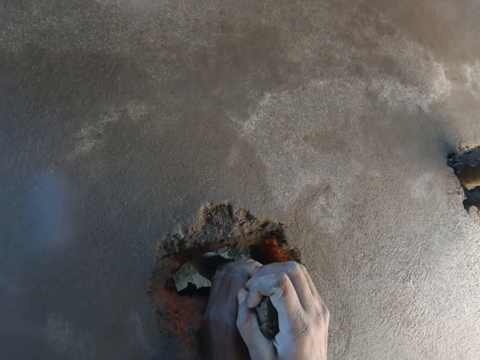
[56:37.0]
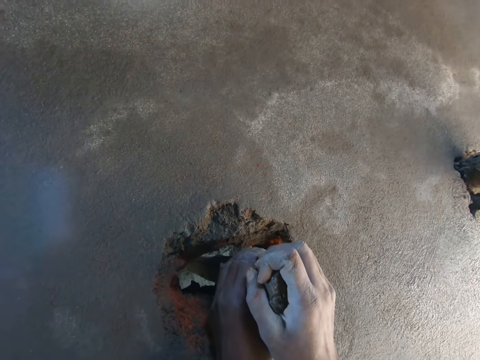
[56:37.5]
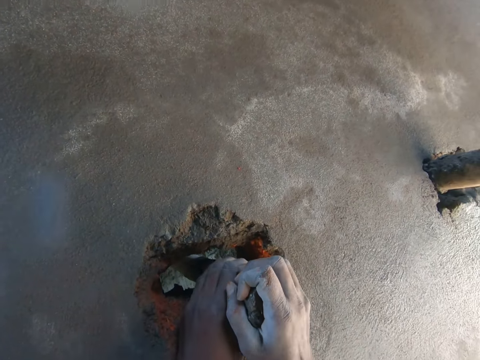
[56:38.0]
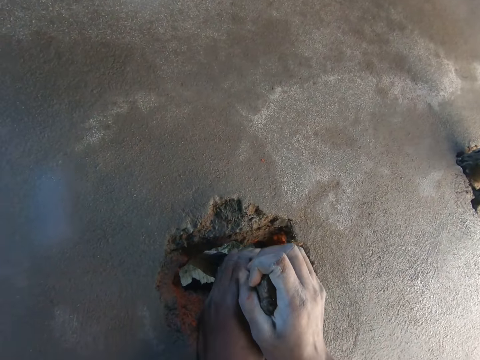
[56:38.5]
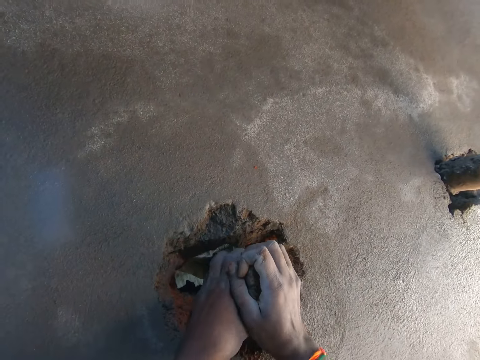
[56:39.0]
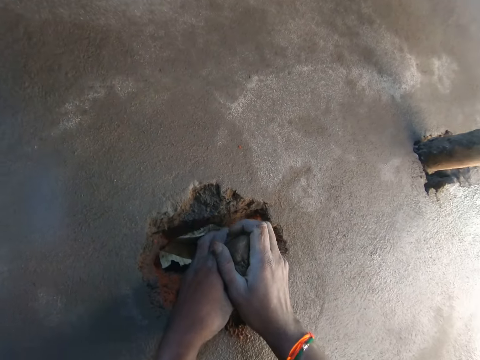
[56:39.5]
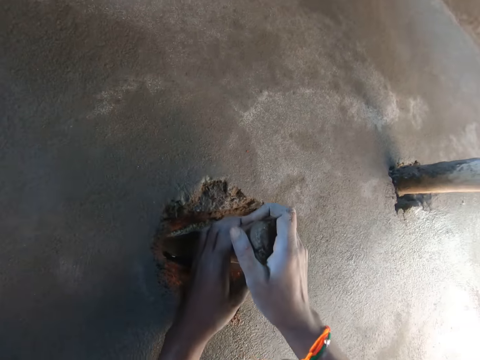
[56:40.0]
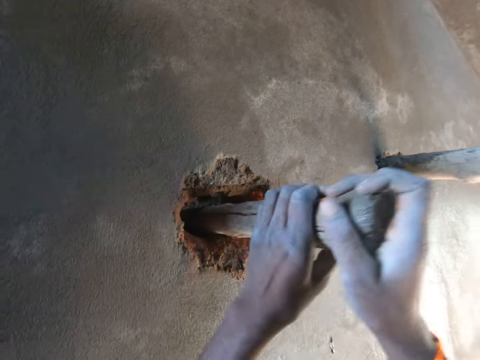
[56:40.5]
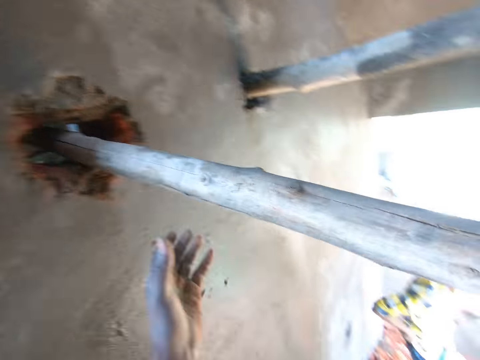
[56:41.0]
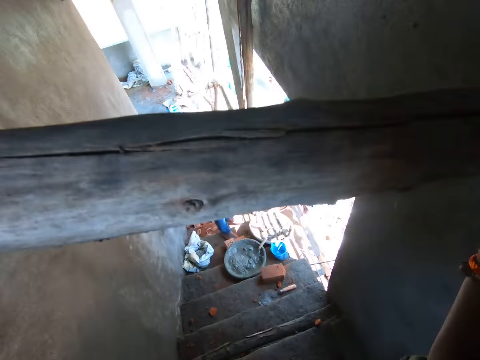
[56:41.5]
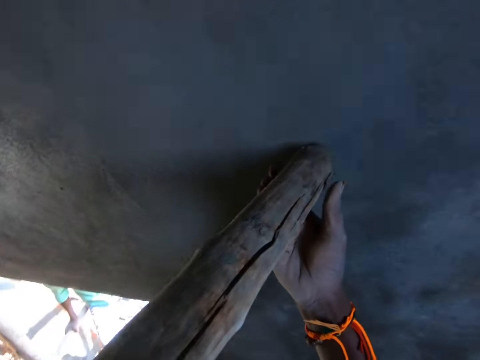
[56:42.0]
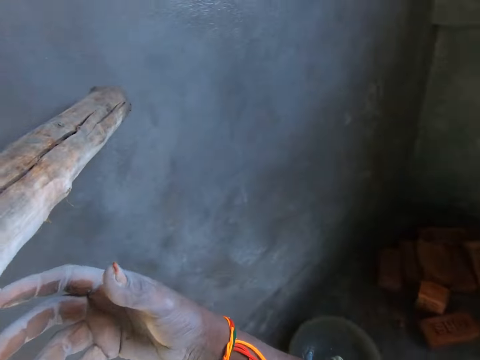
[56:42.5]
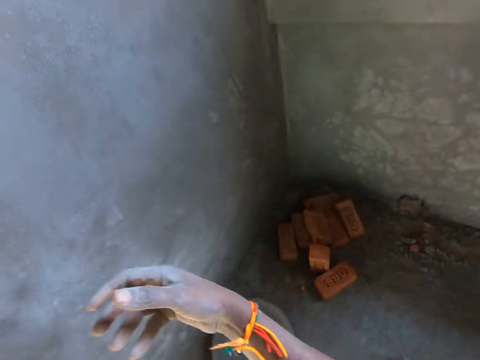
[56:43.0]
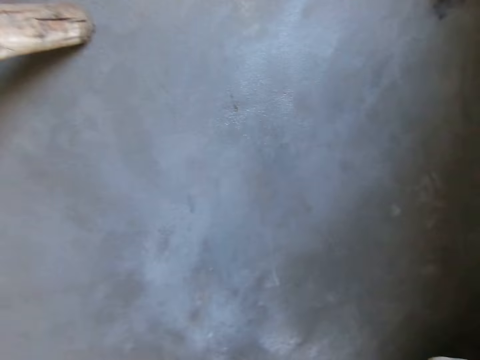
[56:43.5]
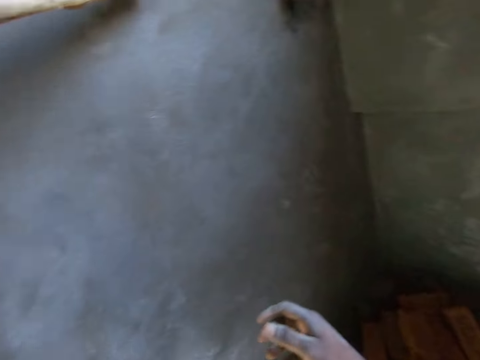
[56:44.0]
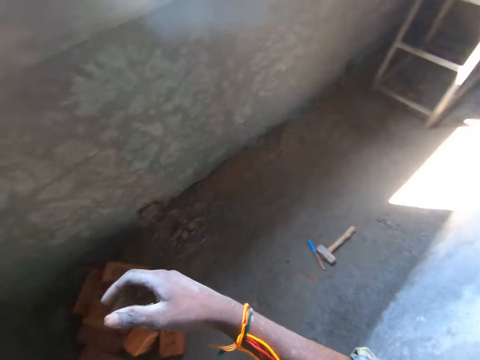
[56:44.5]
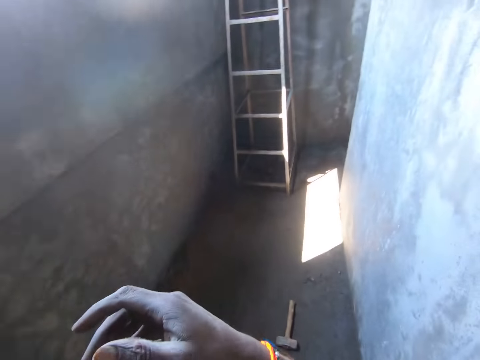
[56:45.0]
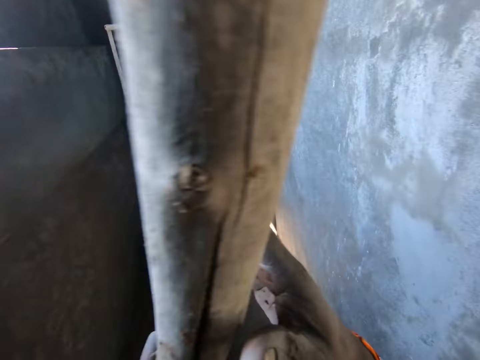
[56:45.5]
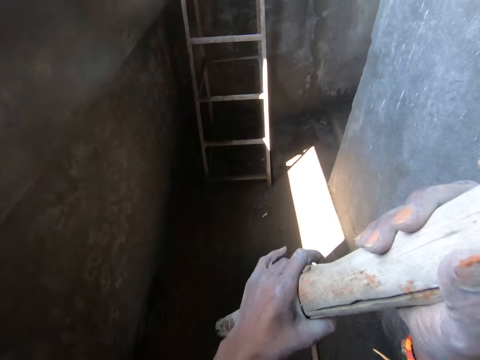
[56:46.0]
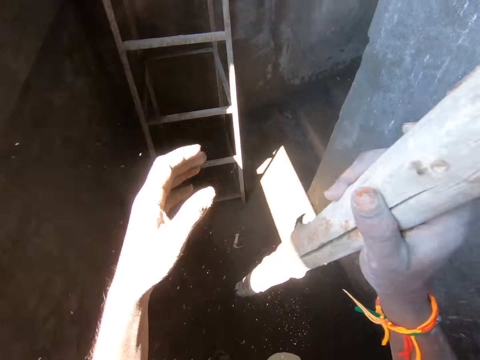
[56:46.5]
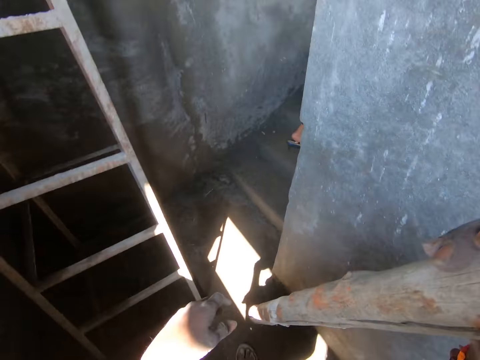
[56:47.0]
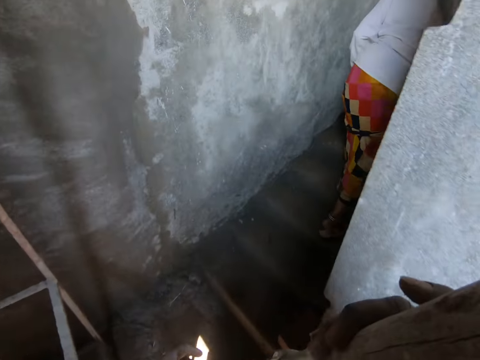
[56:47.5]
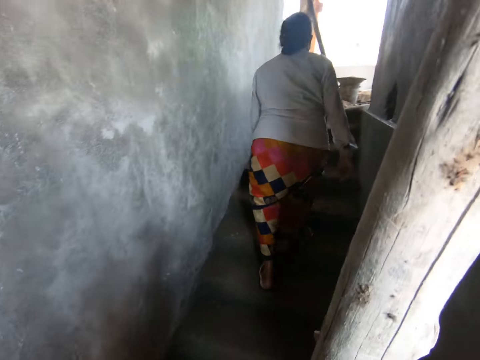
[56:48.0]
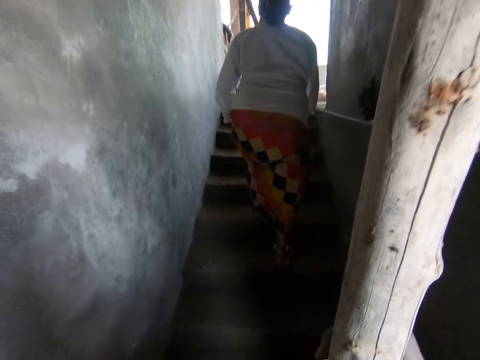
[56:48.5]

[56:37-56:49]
The camera wearer pulls the wooden pole out of the hole in the wall with both hands. He walks towards a flight of stairs in the building, away from the wall. He transfers the wooden pole from his left hand to his right hand. The woman walks up the flight of stairs.

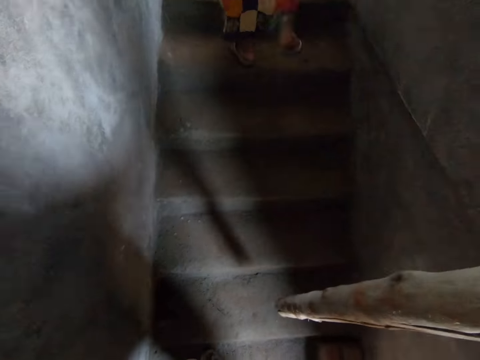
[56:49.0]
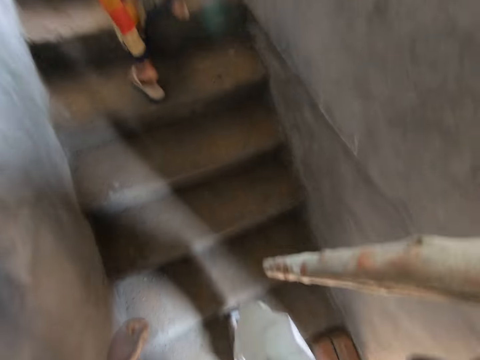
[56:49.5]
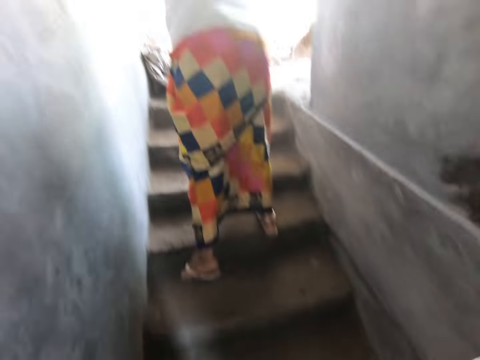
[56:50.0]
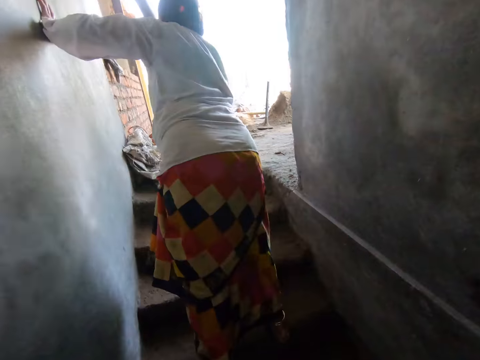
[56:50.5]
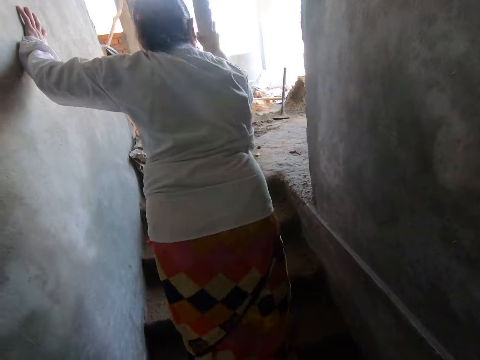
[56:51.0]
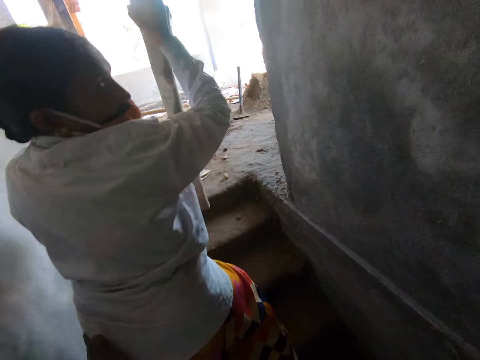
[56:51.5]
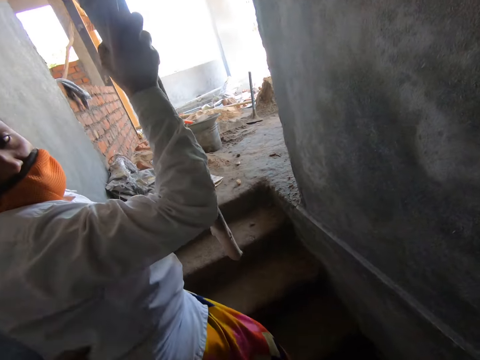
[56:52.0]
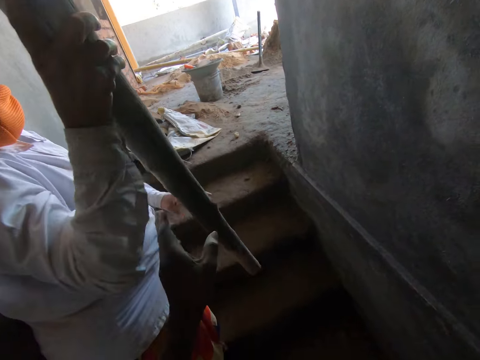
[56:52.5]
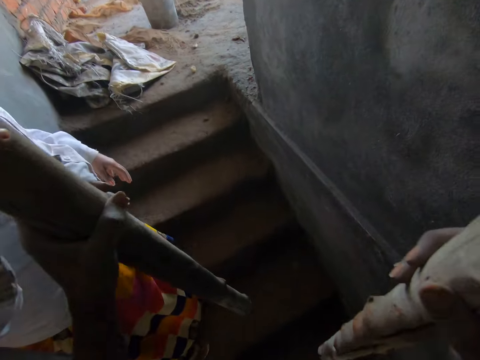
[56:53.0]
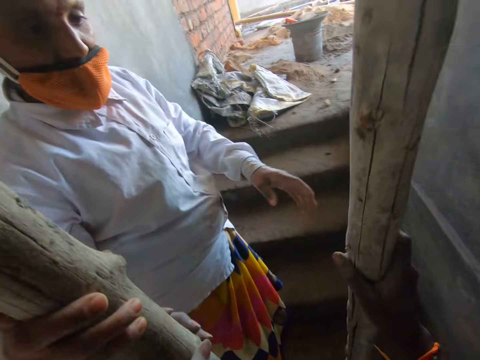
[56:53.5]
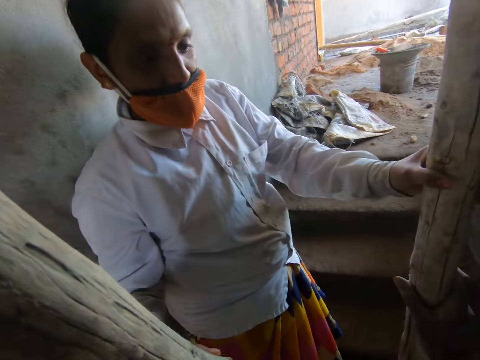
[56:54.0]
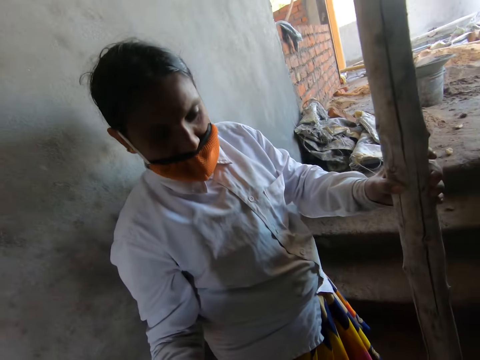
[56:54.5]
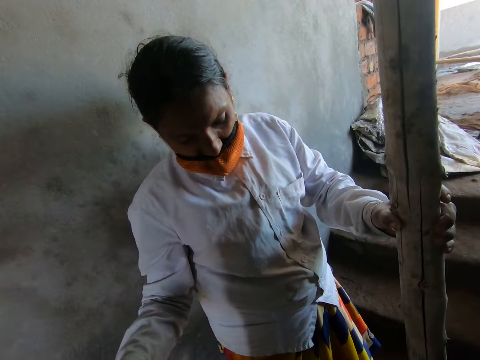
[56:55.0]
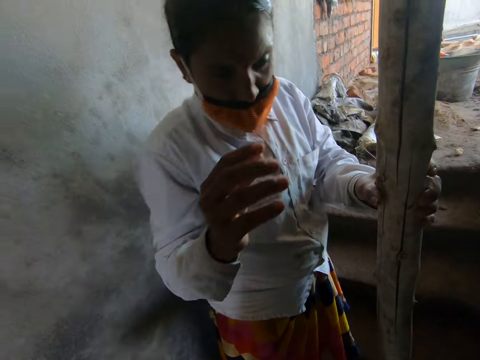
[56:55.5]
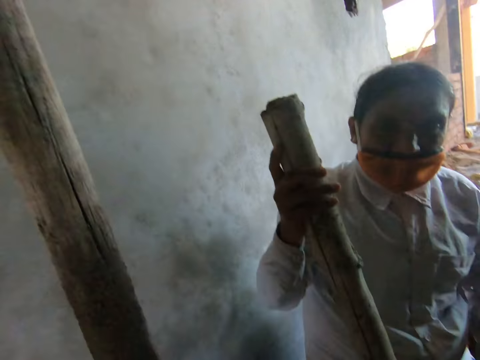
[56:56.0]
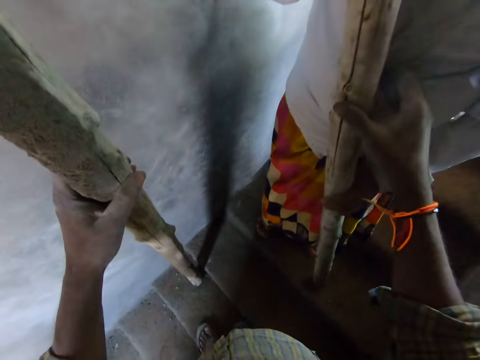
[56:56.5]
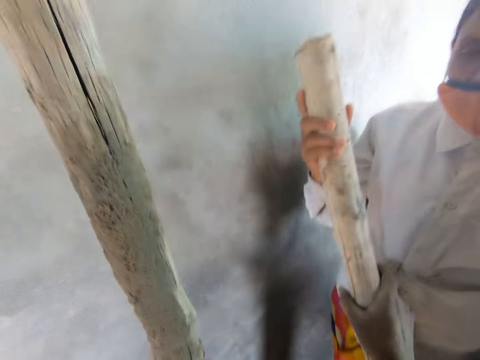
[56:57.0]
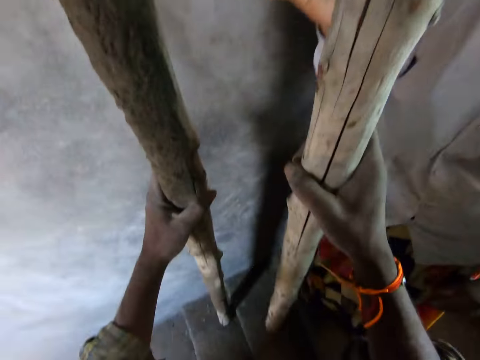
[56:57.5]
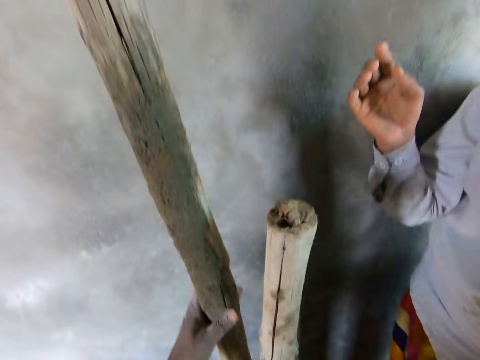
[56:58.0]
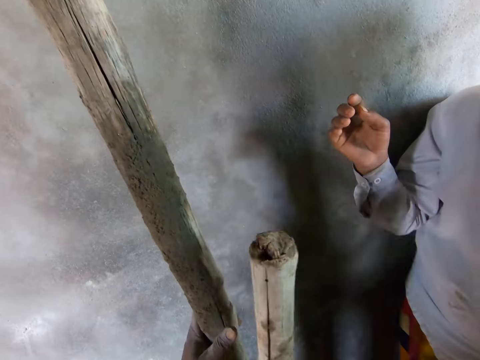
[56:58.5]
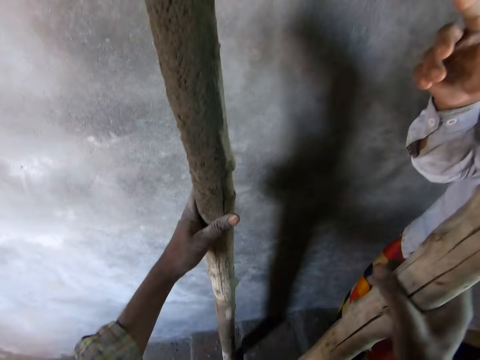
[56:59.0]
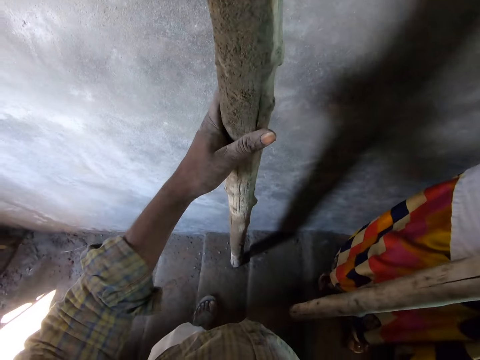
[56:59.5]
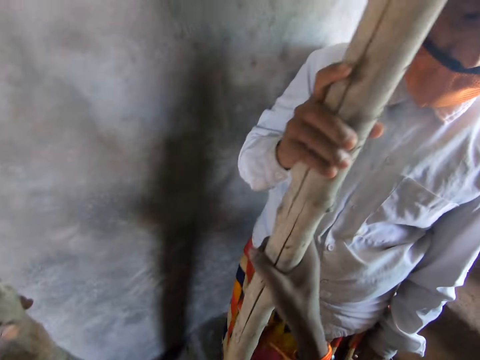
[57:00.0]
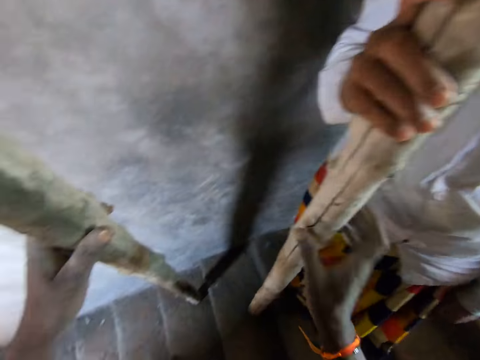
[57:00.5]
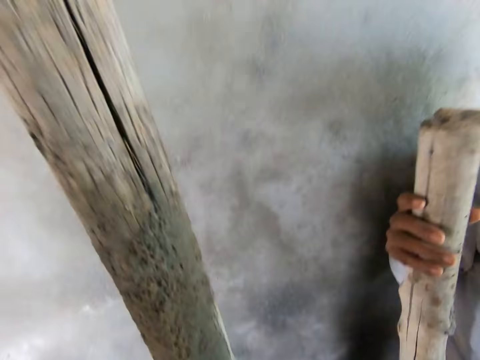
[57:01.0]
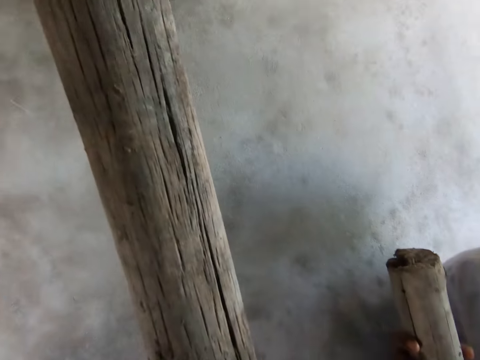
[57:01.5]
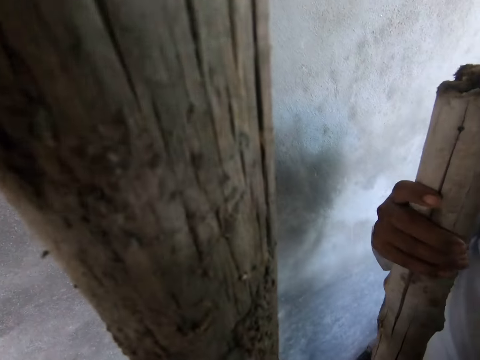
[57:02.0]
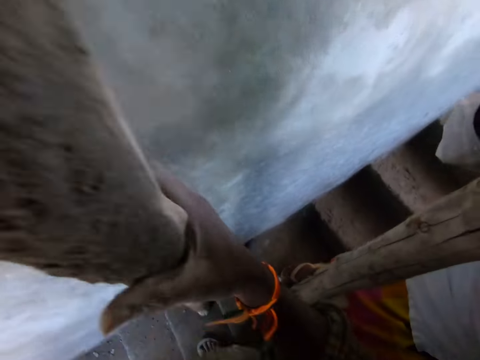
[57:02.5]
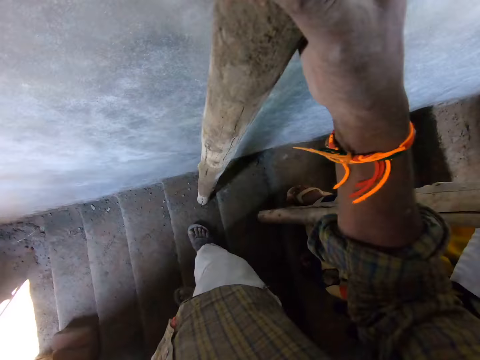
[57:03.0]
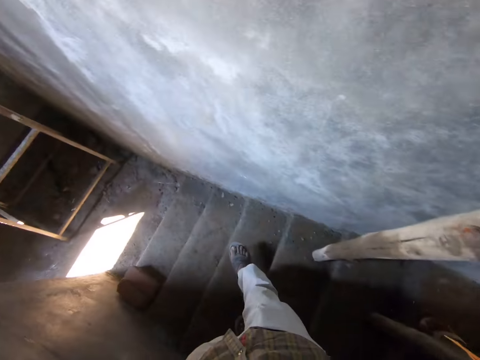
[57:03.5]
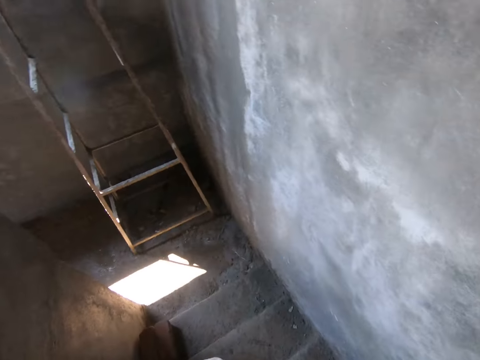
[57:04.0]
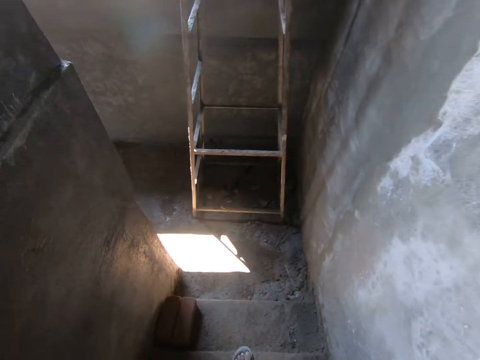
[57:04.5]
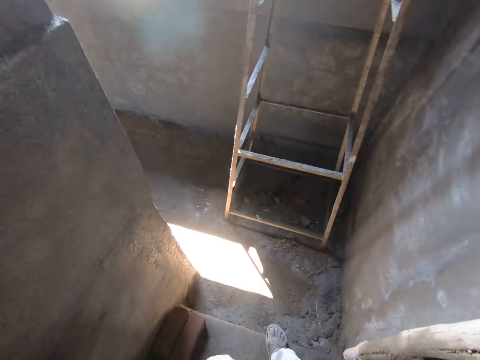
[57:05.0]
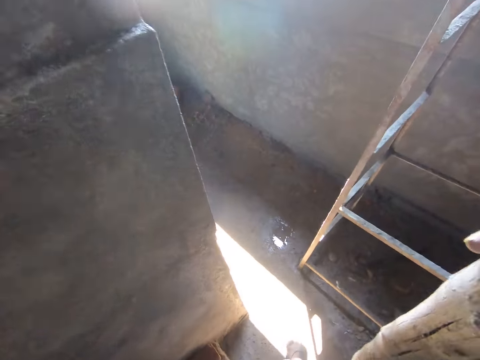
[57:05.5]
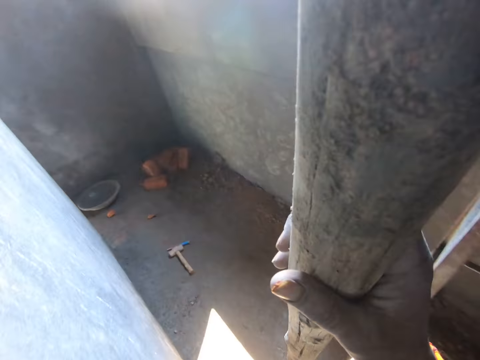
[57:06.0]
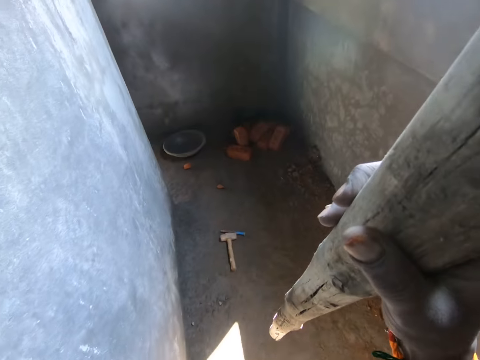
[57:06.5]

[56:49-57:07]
The camera wearer walks up the flight of stairs. The woman picks up a wooden pole off the floor of the building with her right hand. She holds the wooden pole with both hands. The camera wearer receives the wooden pole from the woman with his left hand. He hands the wooden pole in his right hand to the woman. The woman holds the wooden pole with both hands. The camera wearer receives the wooden pole from the woman with his right hand. The woman talks with the camera wearer. The camera wearer hands the wooden pole in his right hand to the woman. He transfers the pole in his left hand to his right hand. He walks down the flight of stairs.
